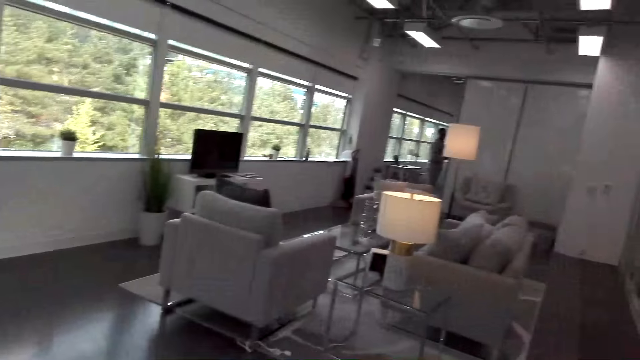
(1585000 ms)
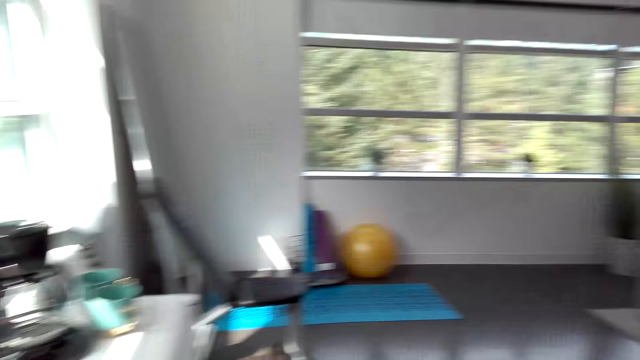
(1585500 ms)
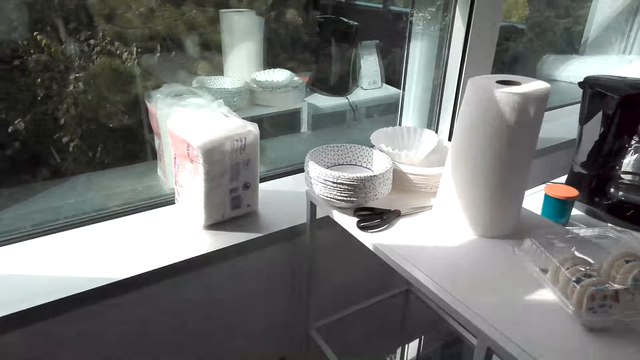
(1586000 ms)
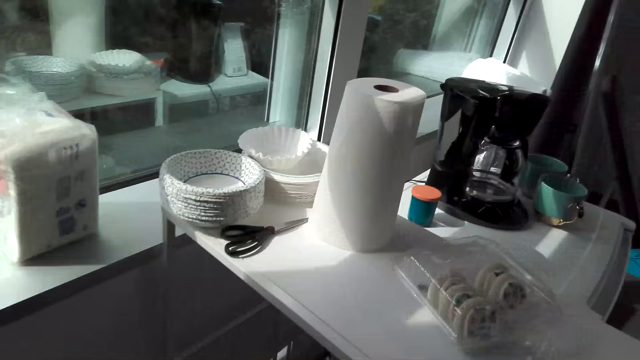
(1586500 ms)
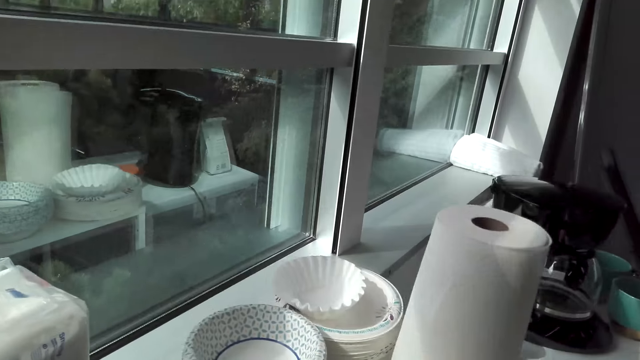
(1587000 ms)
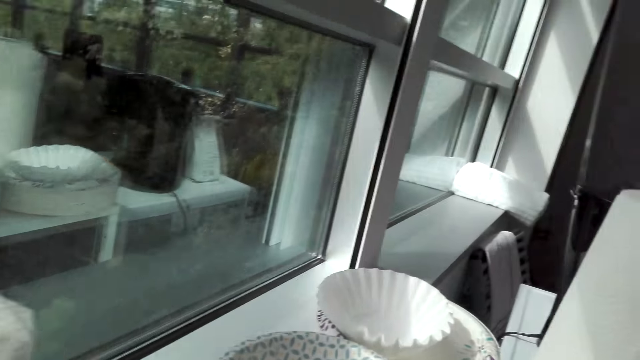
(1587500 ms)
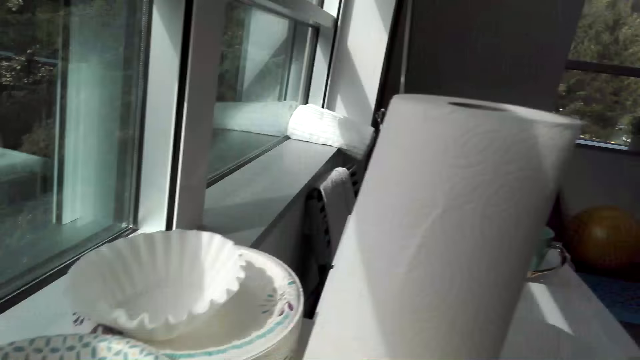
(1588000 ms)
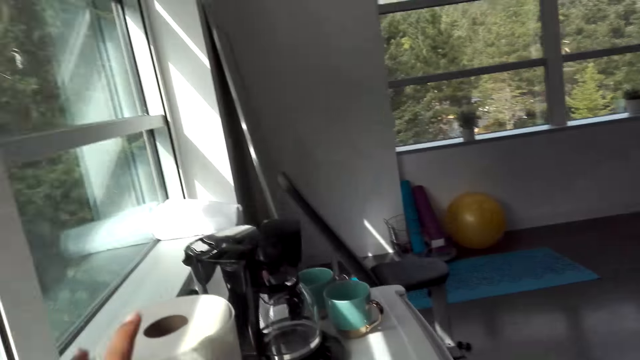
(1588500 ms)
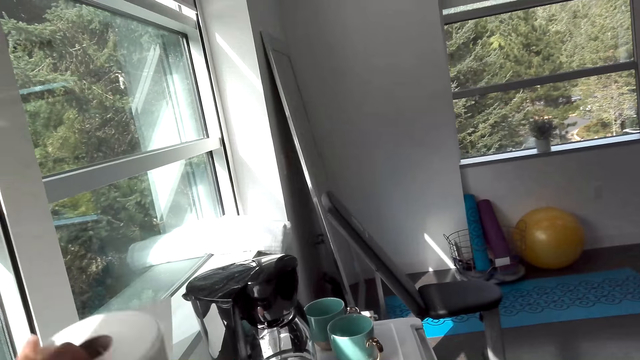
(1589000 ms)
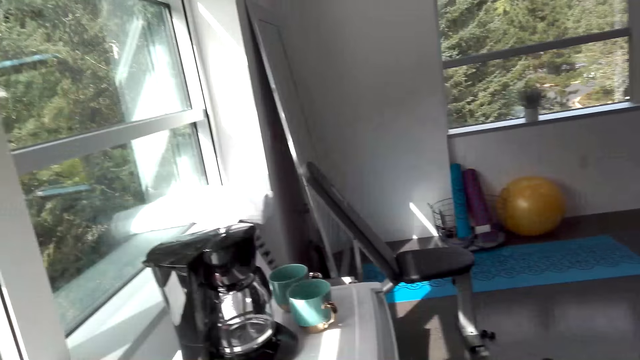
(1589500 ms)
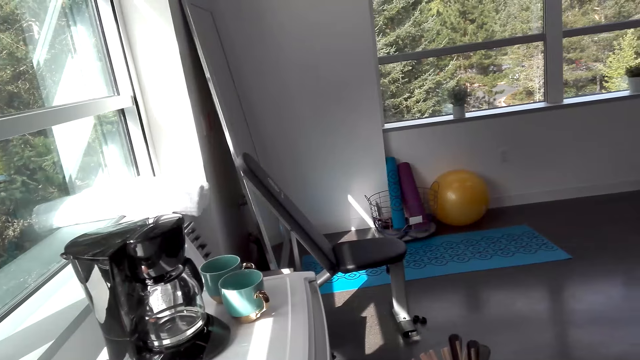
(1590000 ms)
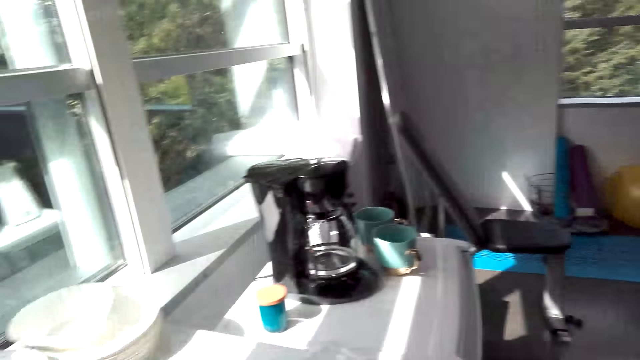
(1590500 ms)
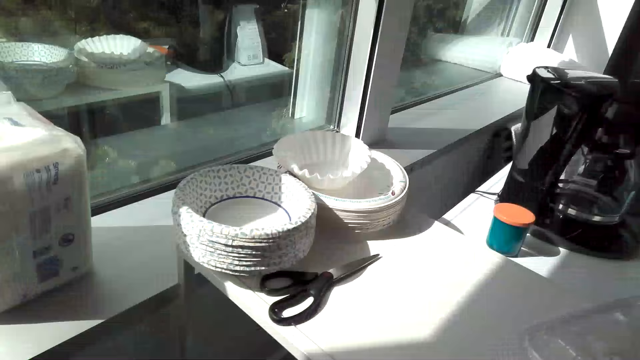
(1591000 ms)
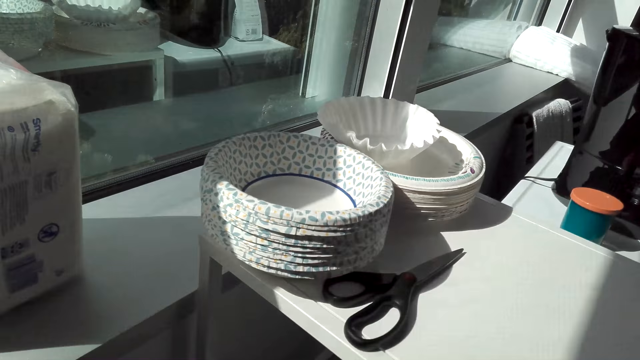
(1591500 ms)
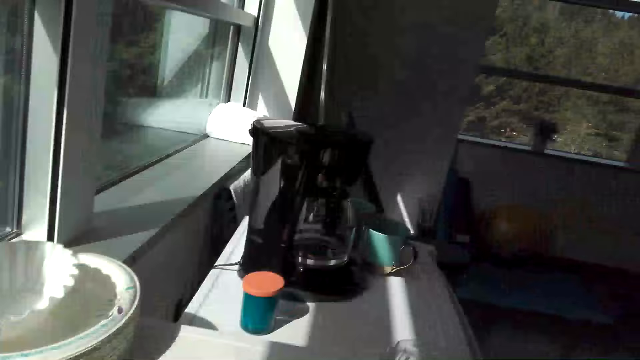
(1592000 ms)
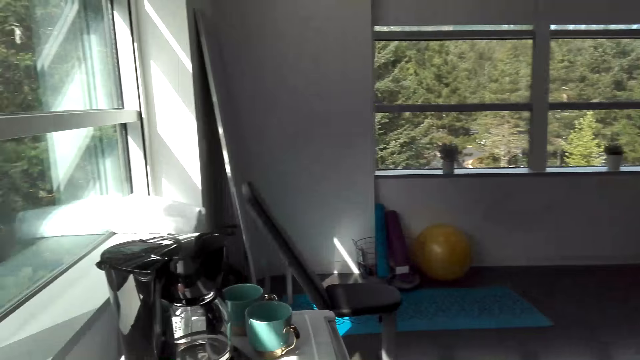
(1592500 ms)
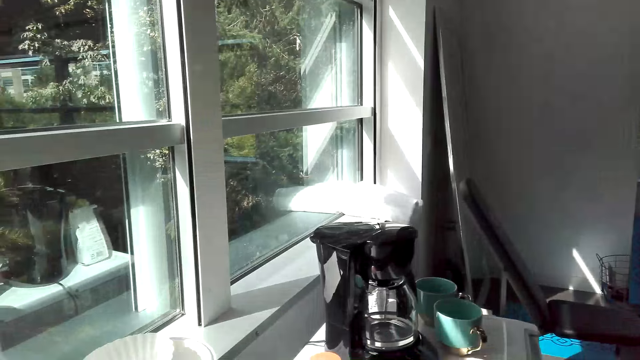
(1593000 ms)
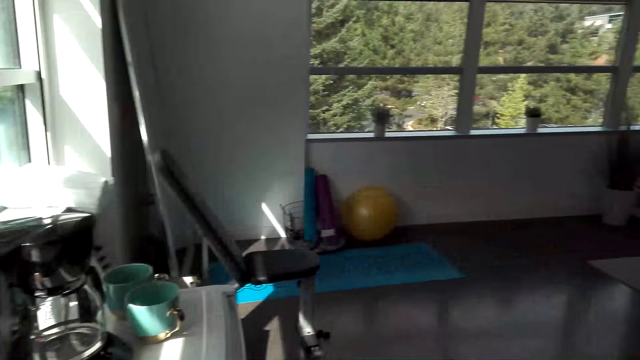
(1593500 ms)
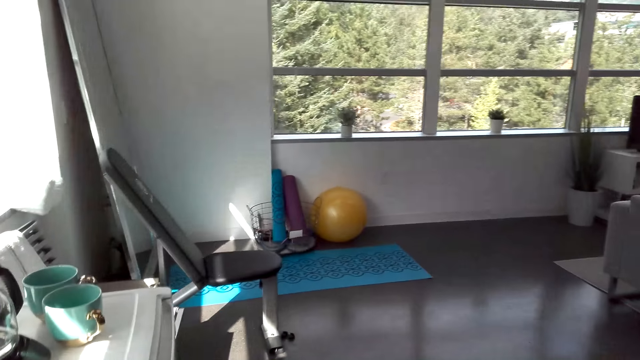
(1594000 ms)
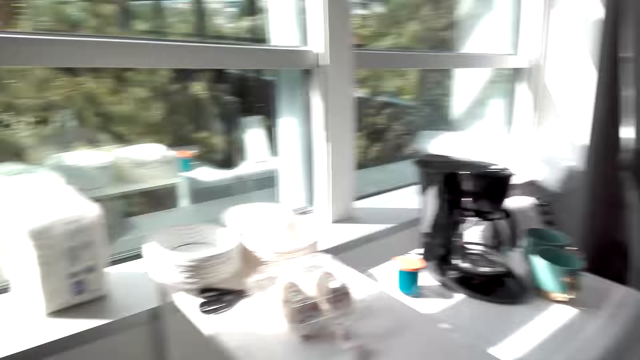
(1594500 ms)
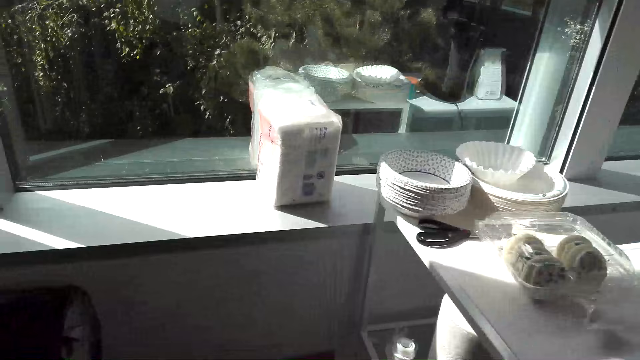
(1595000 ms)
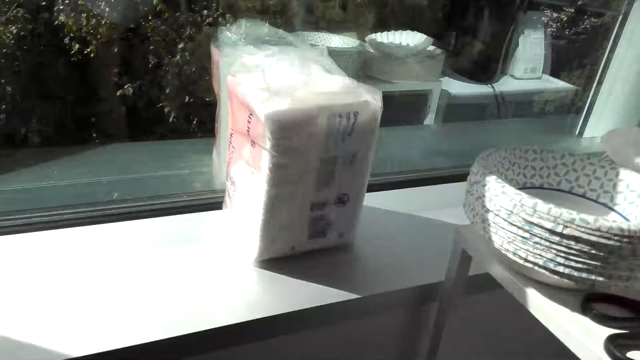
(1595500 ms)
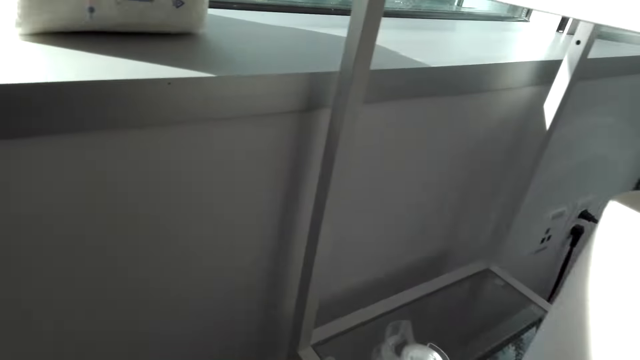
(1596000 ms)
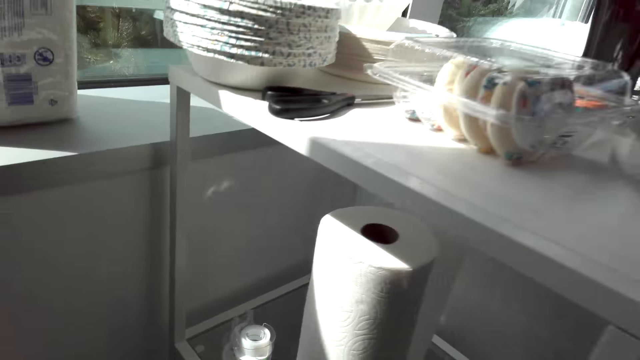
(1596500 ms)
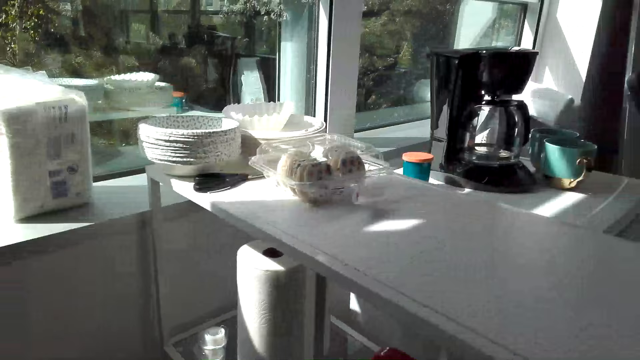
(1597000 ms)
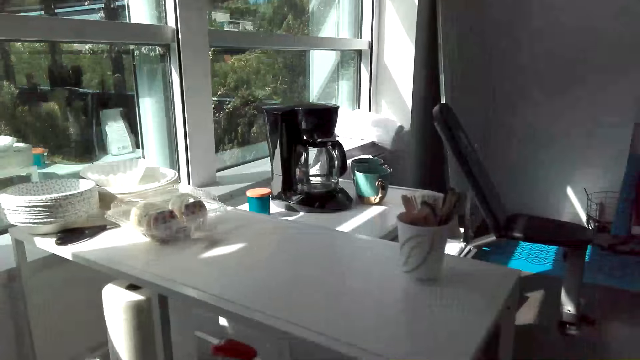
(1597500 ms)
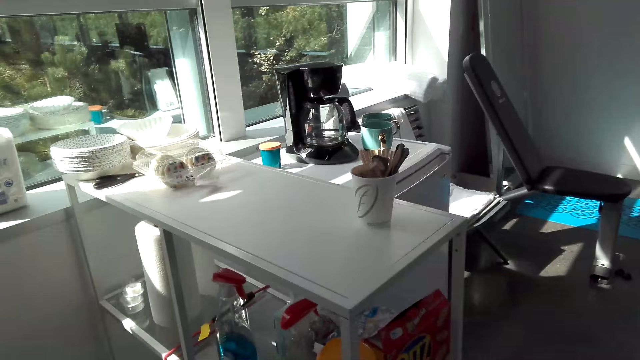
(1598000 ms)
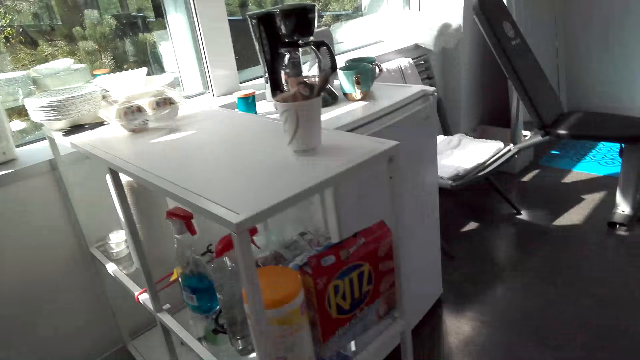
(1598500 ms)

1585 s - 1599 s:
The camera wearer looks around the house. They fix something. They pick up the tissue. A man converses with the camera wearer. The camera wearer fixes something on the table. They converse with the man. They touch something. They pick something on the table.

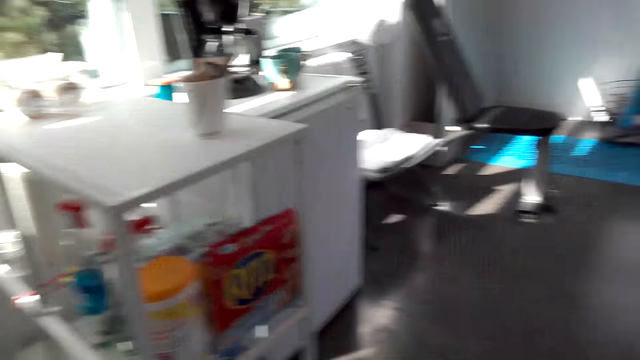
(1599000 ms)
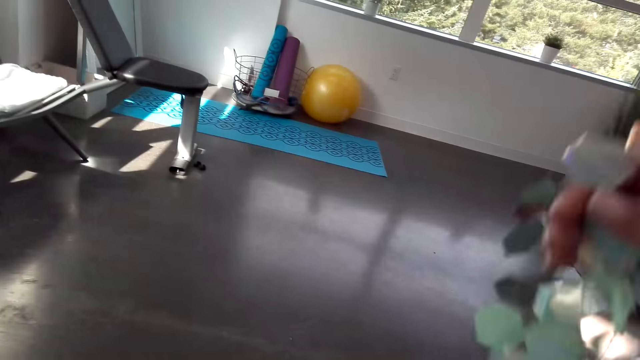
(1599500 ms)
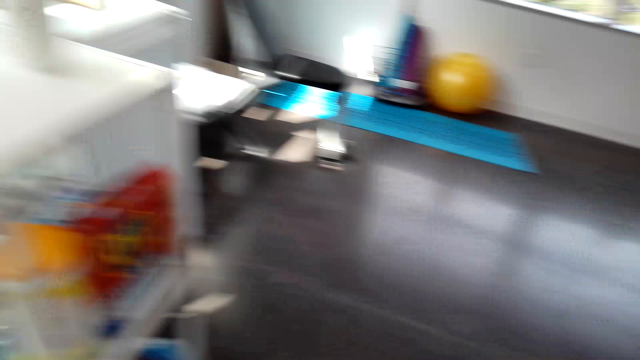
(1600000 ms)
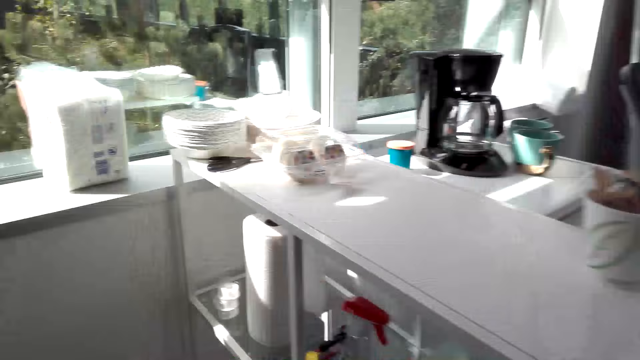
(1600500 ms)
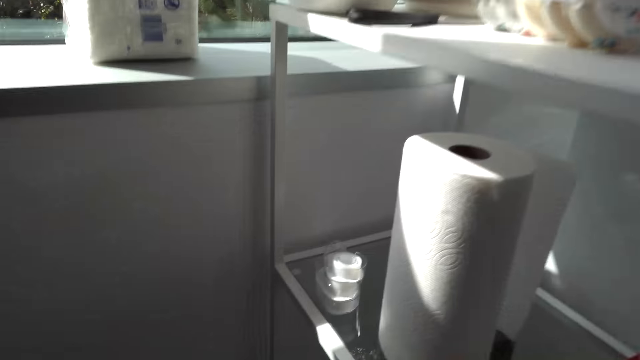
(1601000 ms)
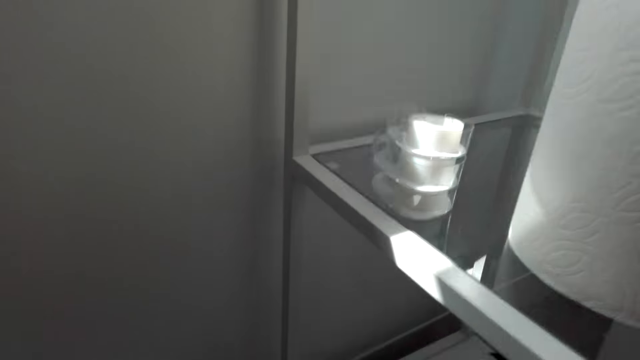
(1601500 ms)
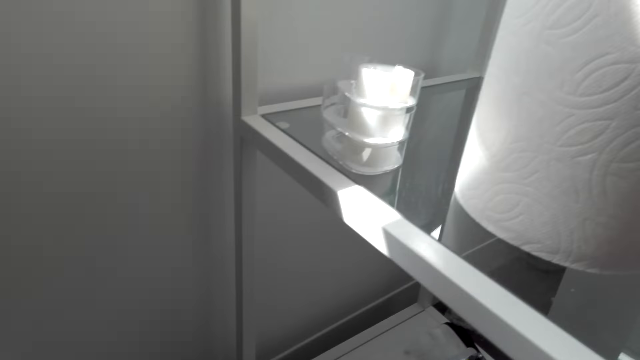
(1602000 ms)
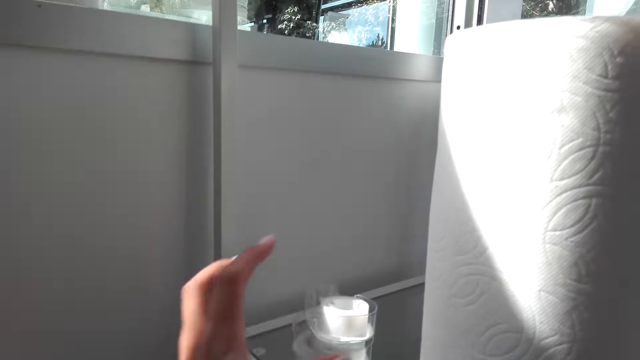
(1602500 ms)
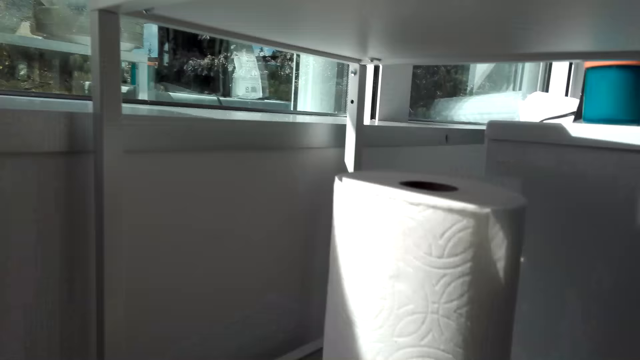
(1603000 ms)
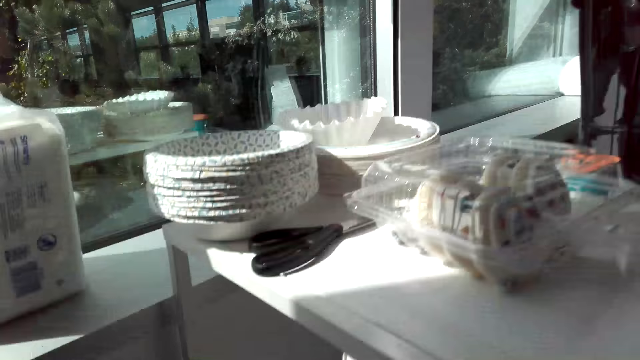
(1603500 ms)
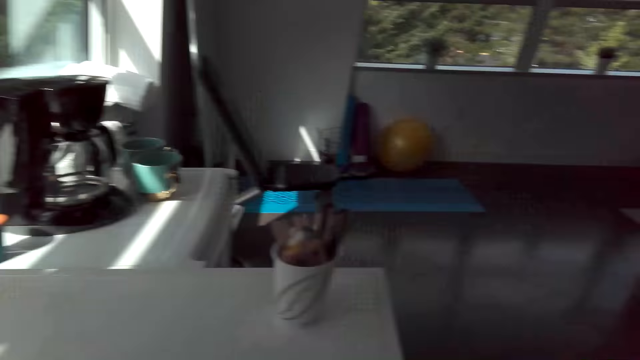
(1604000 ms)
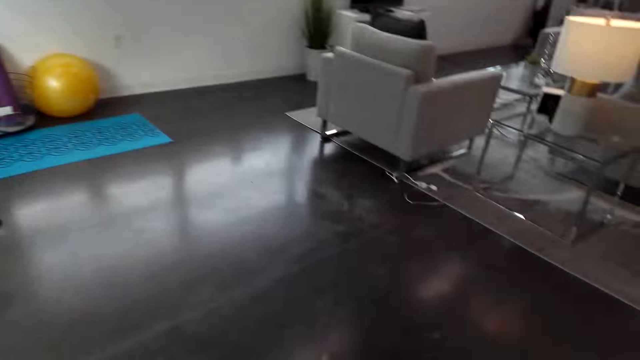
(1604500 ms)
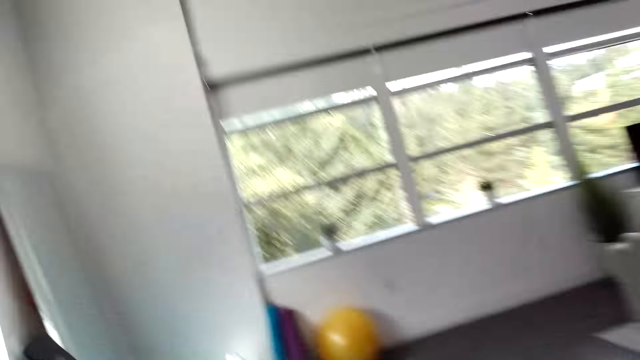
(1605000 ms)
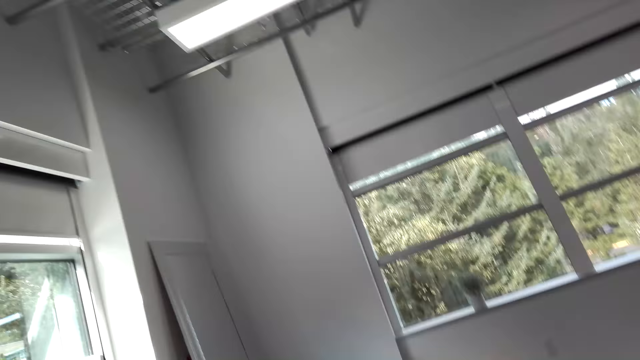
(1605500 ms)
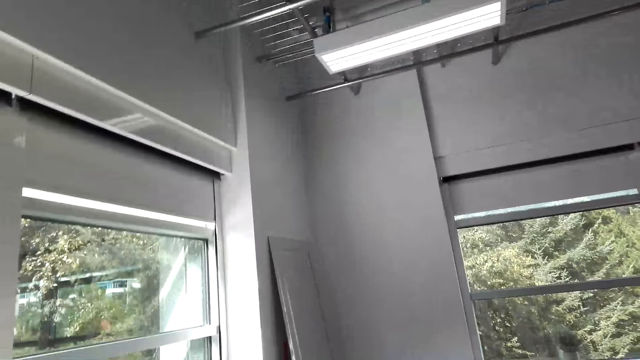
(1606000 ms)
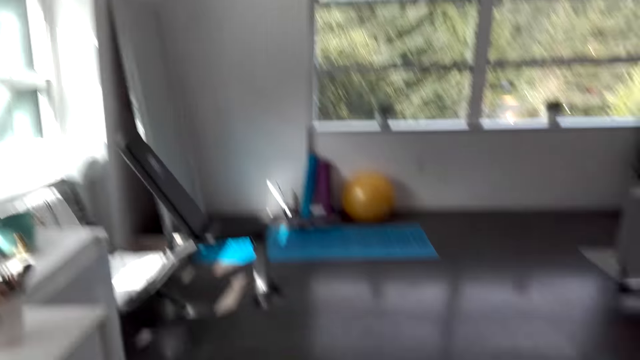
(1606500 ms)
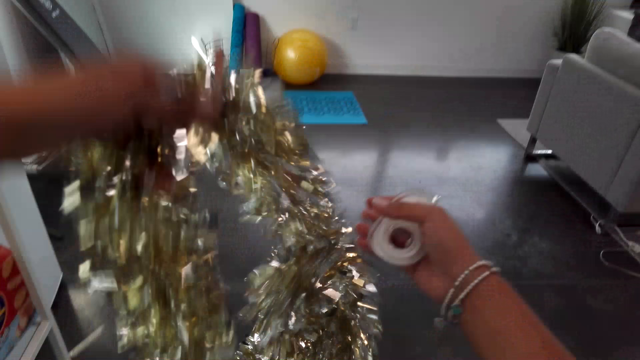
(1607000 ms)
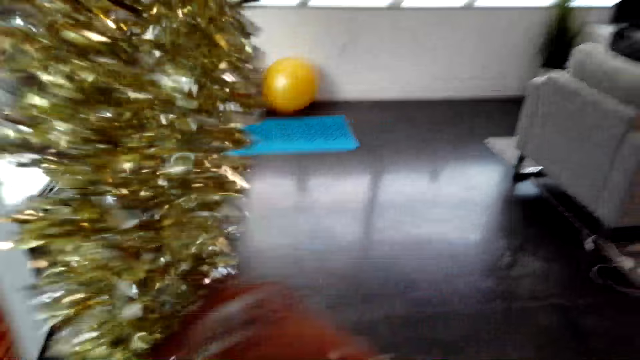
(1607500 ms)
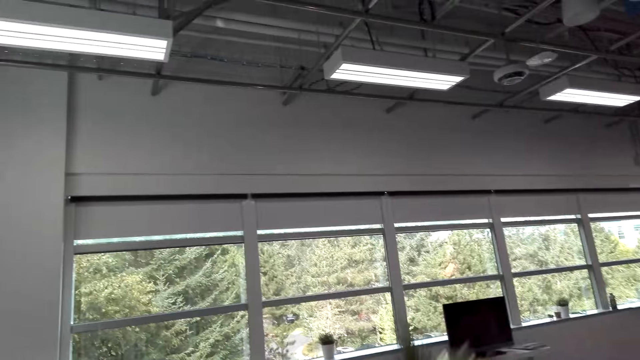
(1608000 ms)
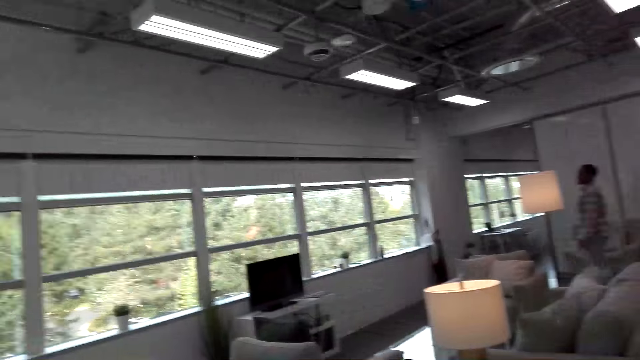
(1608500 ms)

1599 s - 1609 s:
The camera wearer picks up the wall decoration or silk leis flowers. They converse with a man. They pick a tape. They put something on the table. The man converses with the camera wearer. The camera wearer adjusts the silk leis flowers. They look at the wall decoration.
